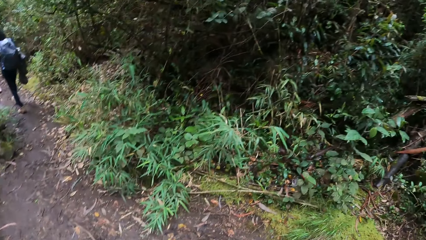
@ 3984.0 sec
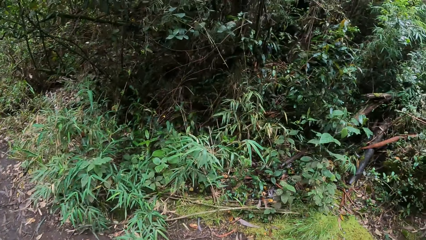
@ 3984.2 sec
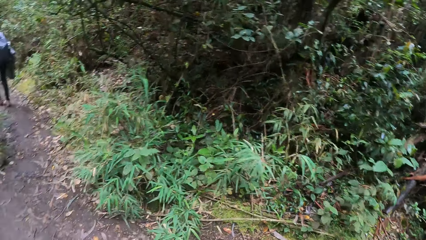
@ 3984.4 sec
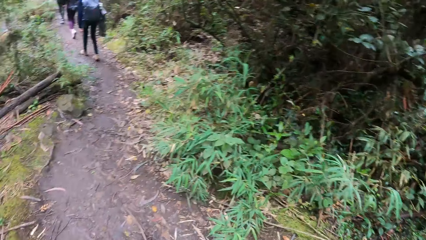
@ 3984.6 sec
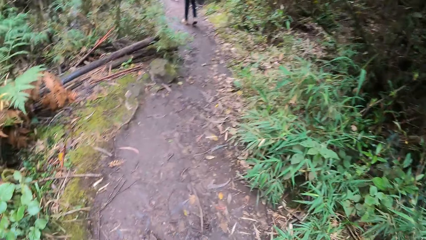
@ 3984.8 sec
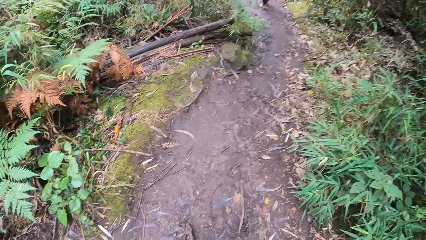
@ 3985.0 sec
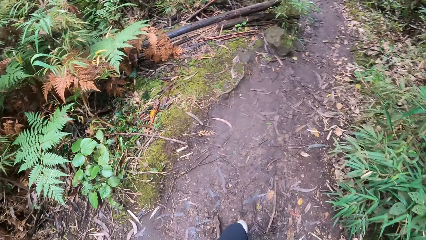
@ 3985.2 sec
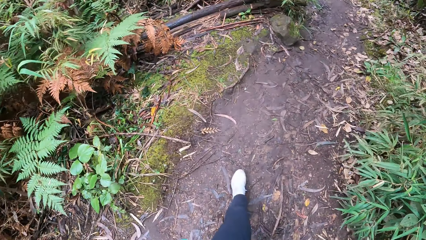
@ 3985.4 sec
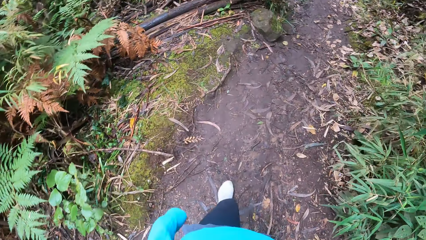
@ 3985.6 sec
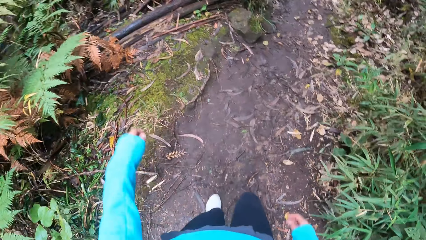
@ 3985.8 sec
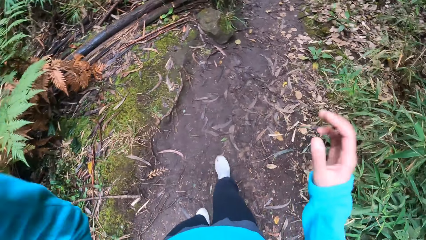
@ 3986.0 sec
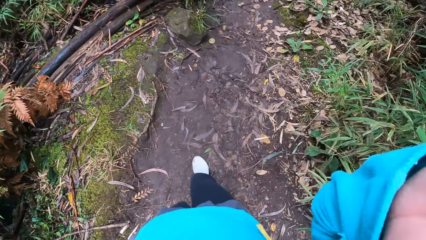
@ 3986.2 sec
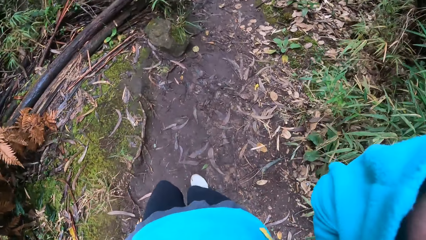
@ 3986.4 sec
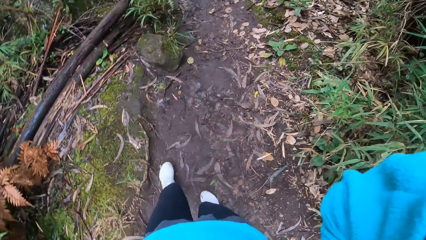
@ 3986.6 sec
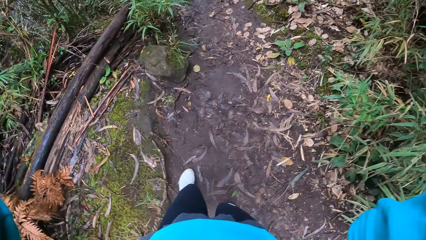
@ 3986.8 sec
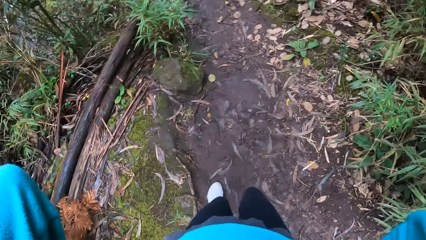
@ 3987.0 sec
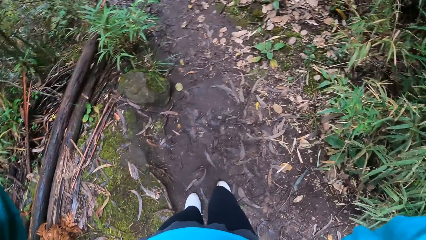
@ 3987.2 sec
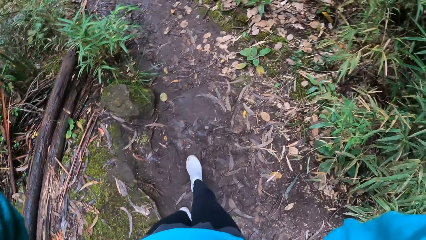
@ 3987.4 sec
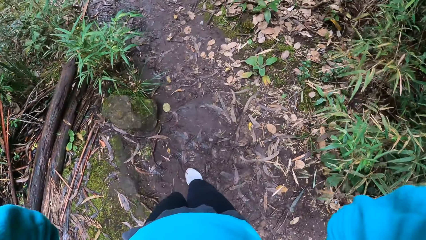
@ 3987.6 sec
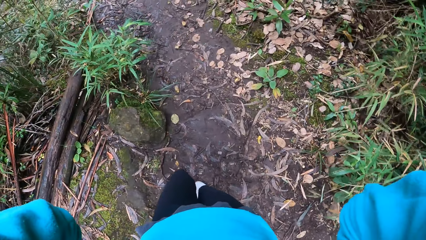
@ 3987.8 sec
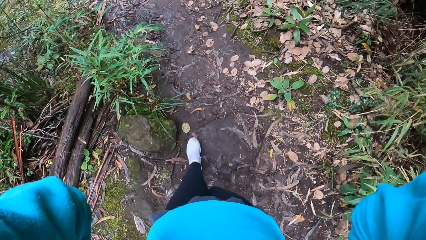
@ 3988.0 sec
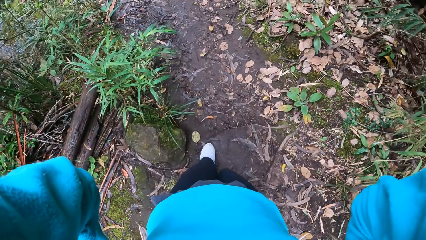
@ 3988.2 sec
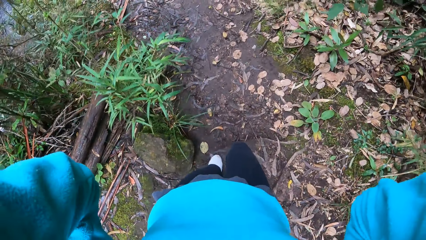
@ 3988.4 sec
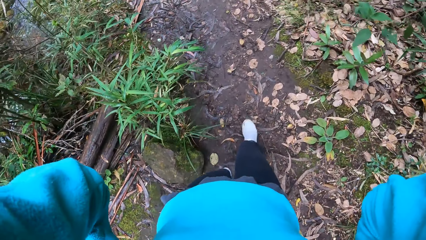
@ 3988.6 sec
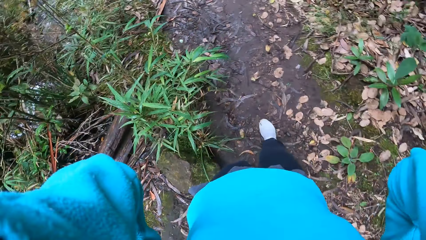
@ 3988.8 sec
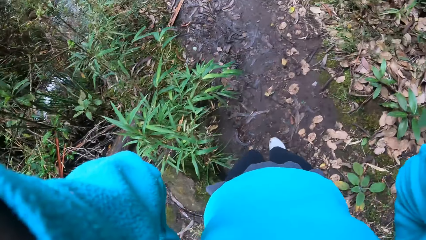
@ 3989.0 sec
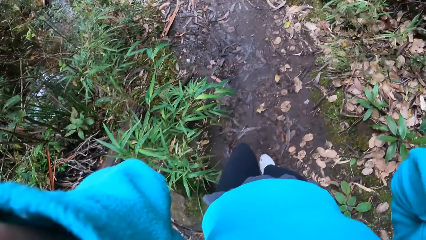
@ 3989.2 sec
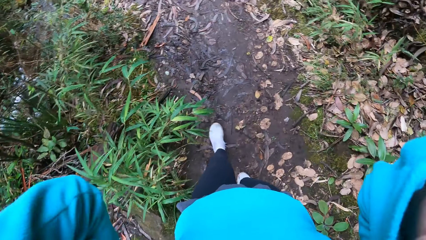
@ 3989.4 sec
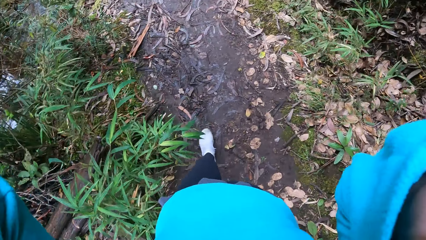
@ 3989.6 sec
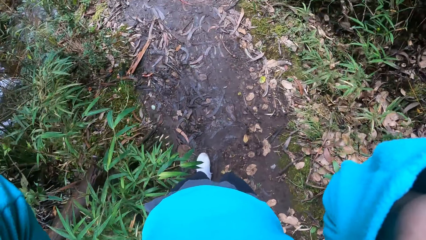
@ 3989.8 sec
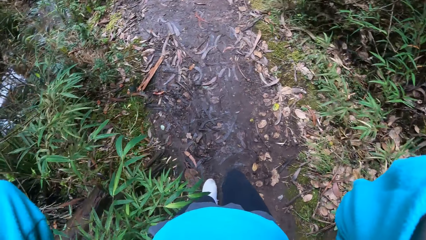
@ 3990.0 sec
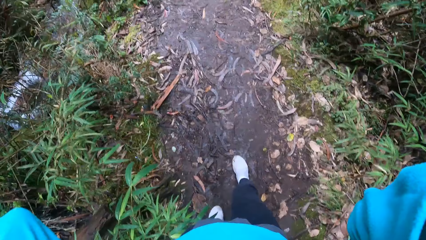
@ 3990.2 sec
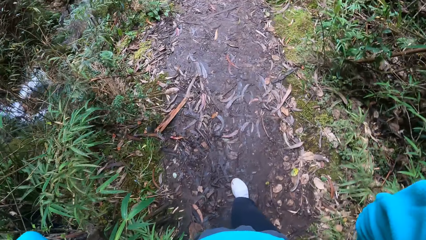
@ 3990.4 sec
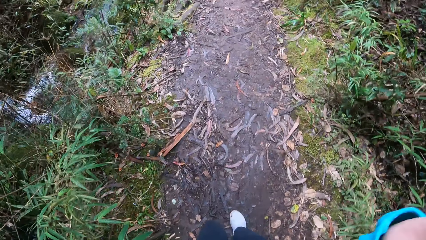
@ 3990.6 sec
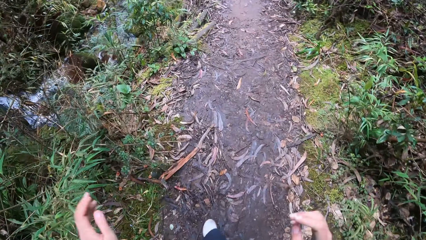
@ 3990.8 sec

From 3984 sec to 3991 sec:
The camera wearer touches the camera on her head with her hands.

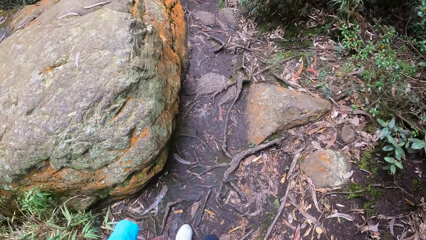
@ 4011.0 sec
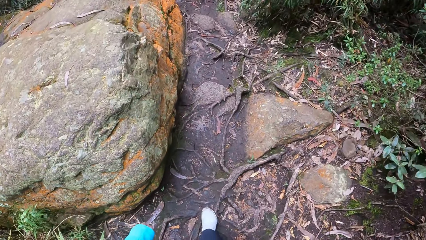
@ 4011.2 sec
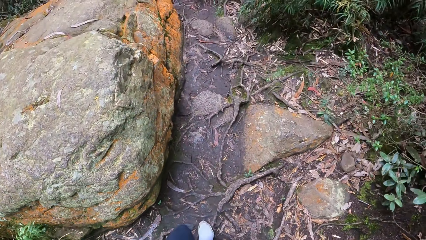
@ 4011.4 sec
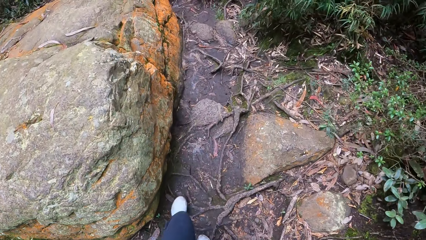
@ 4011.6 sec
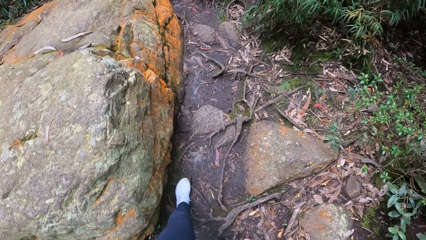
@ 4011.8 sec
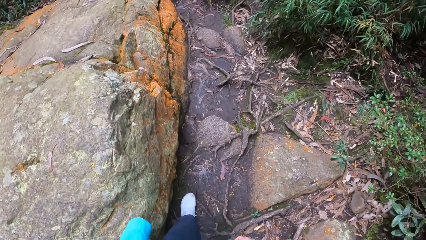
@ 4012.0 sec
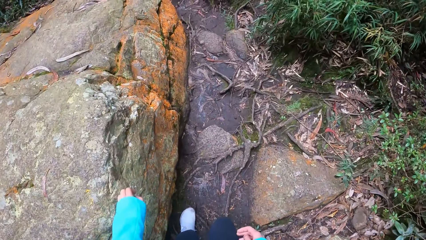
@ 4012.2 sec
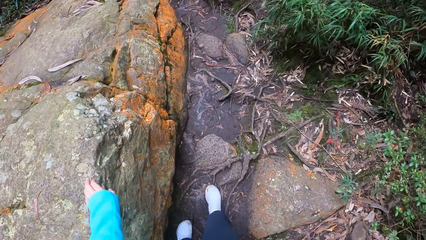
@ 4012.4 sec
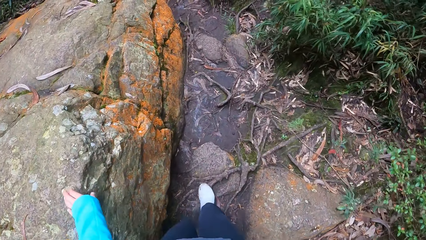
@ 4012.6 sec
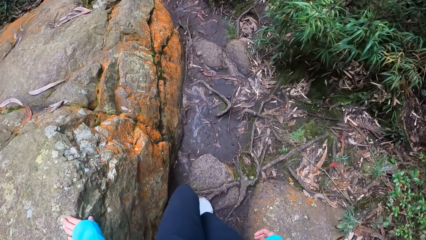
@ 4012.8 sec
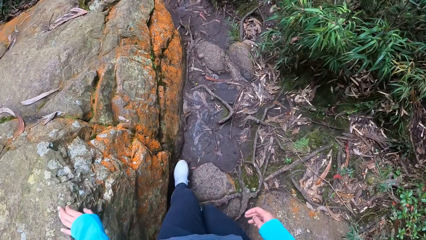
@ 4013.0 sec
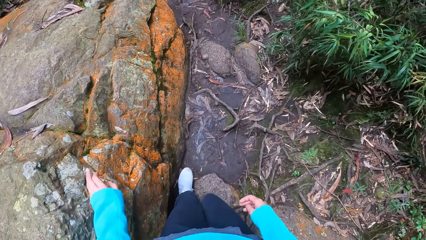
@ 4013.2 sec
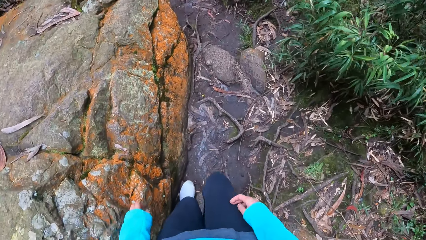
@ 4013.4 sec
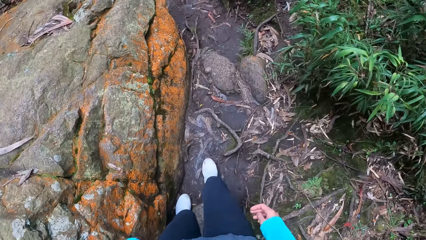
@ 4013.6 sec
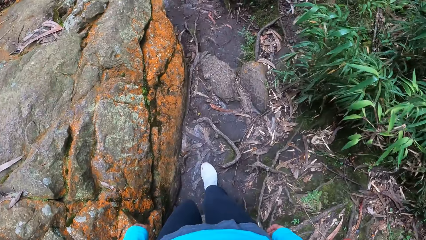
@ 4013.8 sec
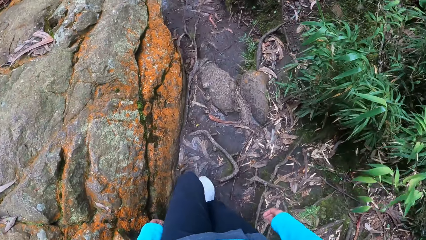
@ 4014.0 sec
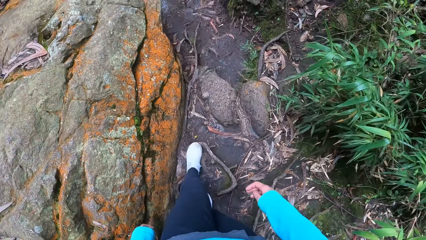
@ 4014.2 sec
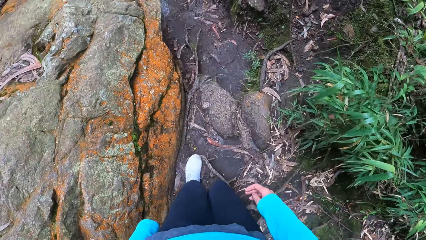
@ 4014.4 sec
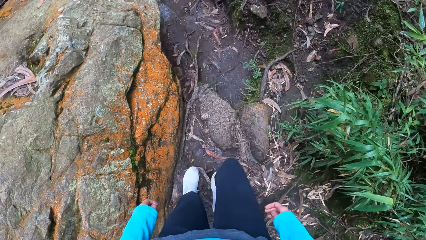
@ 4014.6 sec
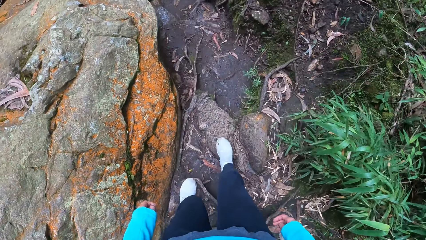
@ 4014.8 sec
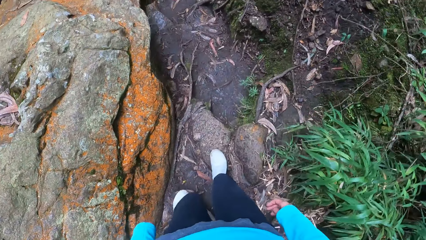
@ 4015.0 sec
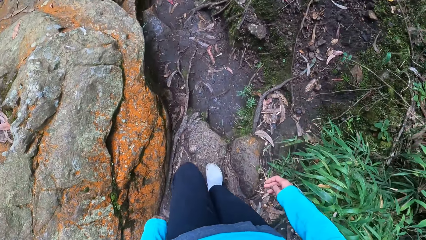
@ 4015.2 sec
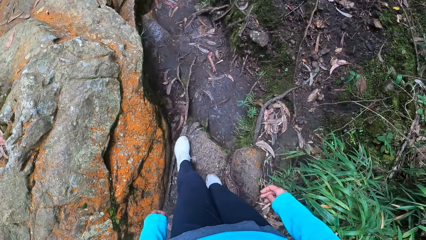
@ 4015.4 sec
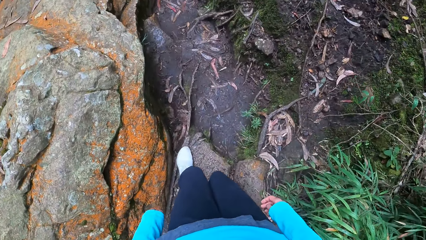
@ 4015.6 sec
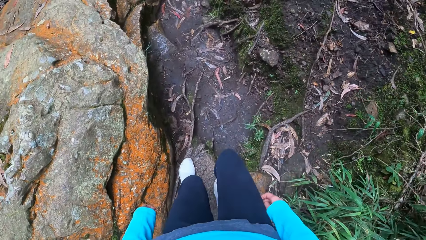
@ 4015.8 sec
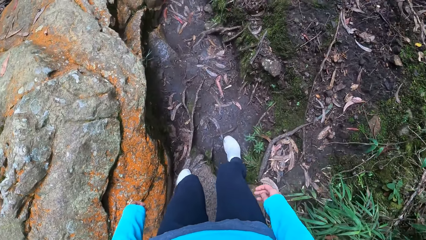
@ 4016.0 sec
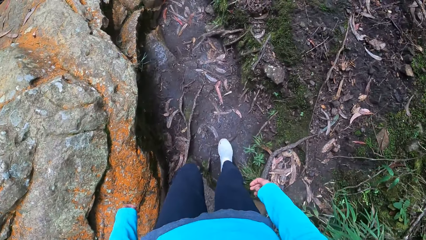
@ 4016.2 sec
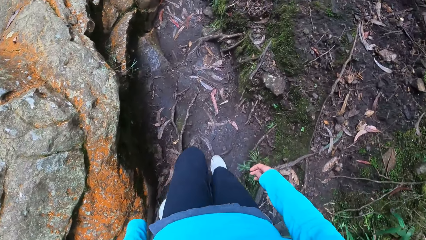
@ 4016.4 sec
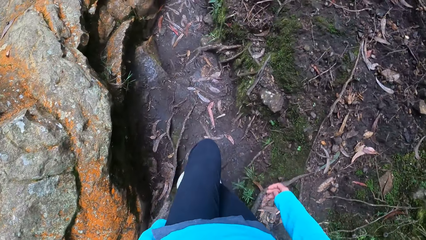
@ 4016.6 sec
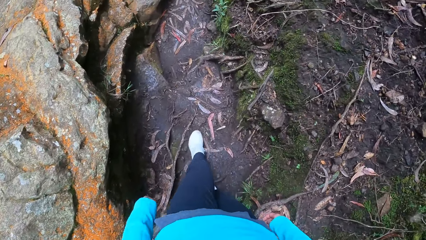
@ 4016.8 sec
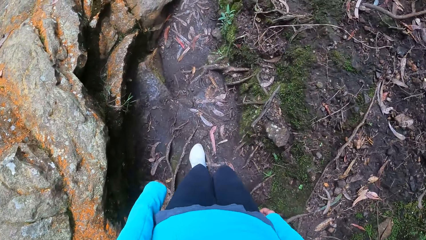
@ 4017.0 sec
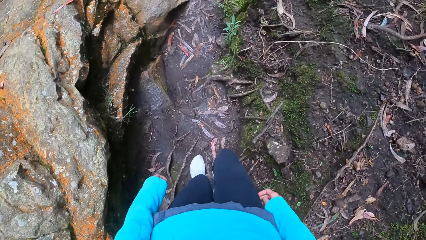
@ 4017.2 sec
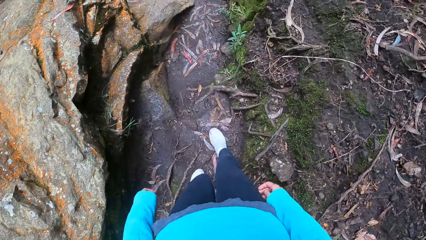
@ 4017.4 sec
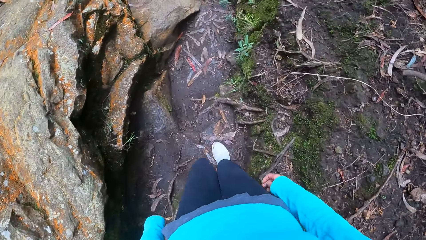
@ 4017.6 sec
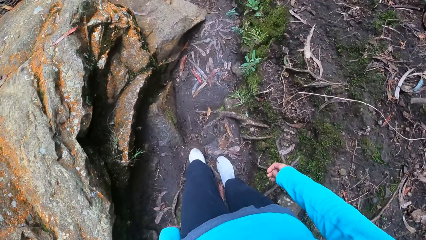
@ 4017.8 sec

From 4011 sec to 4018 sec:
The camera wearer touches a rock on the path with her left hand.

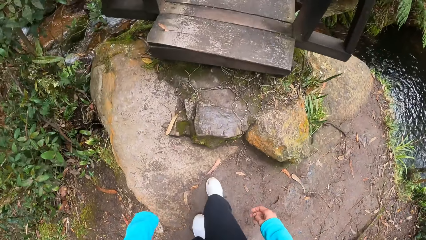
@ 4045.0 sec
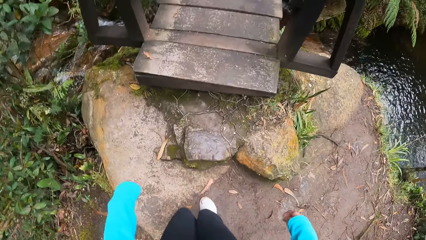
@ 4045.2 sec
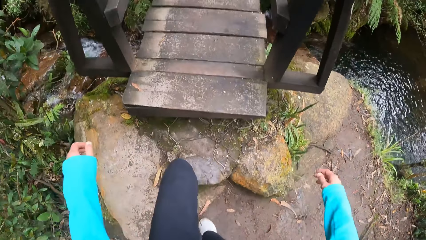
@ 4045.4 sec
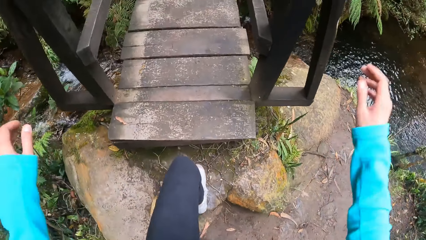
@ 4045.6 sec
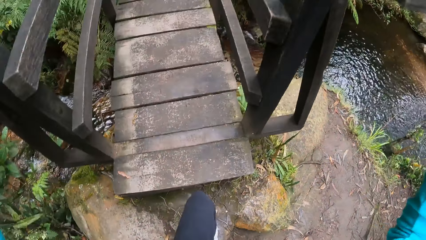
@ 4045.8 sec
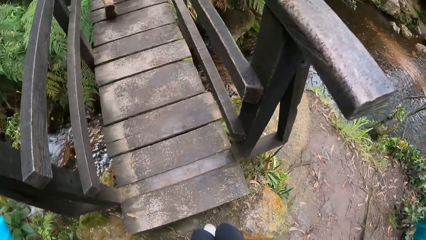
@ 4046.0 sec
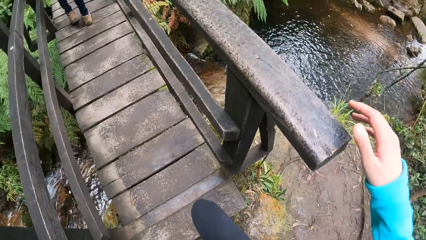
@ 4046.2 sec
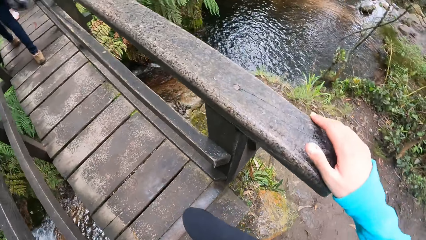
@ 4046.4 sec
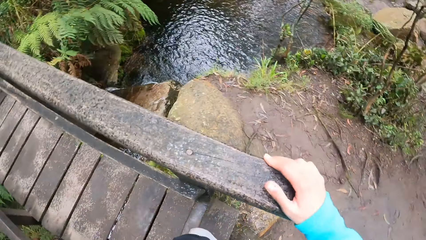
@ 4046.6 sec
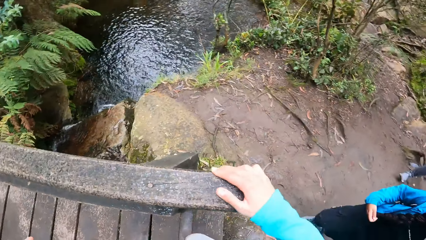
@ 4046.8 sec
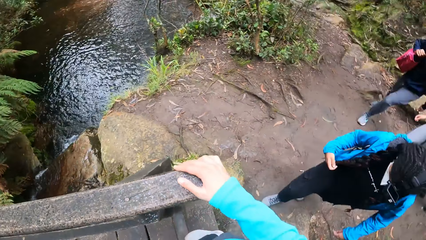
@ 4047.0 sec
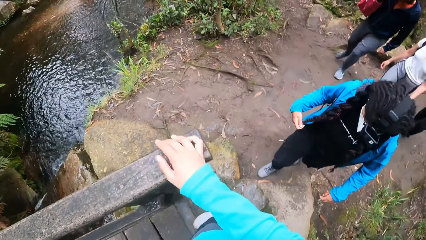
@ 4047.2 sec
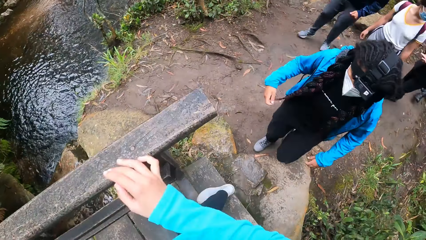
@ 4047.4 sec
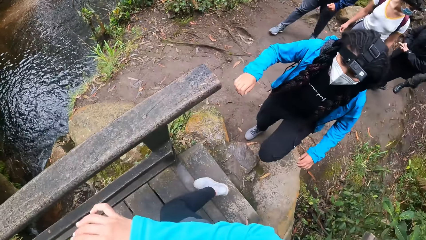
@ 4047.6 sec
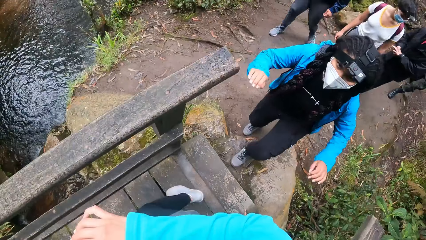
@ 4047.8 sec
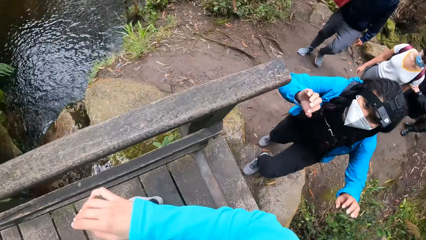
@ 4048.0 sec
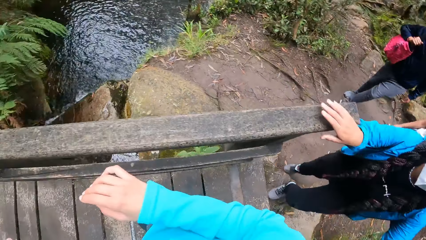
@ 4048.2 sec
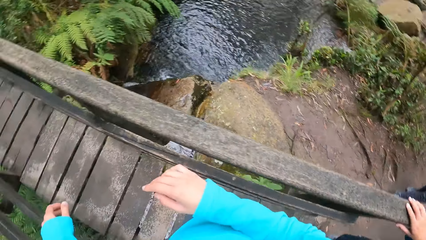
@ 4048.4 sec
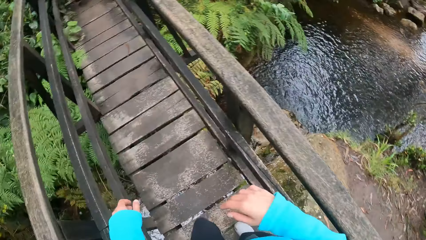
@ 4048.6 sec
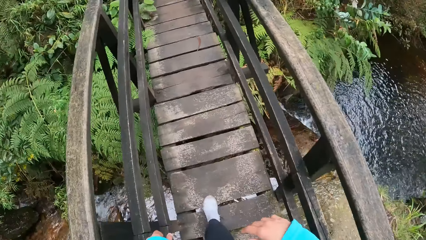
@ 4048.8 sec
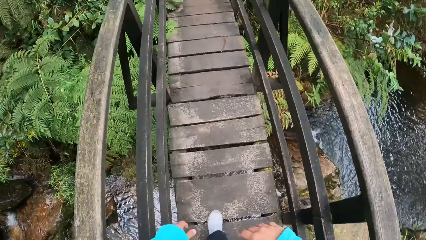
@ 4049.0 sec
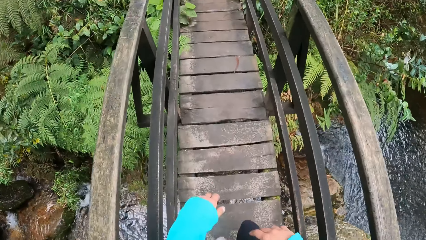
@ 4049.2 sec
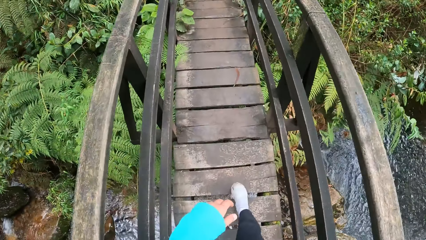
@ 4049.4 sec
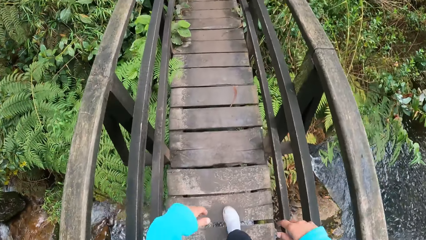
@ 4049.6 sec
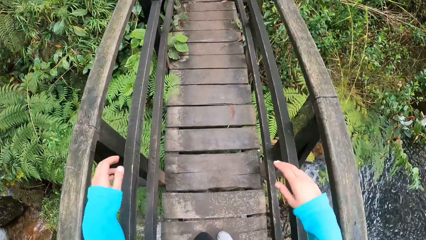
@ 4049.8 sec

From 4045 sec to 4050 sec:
The camera wearer steps onto a bridge in the forest. They hold the rail. They interact with a woman. They walk on the rail. They walk through the bridge with the woman.
